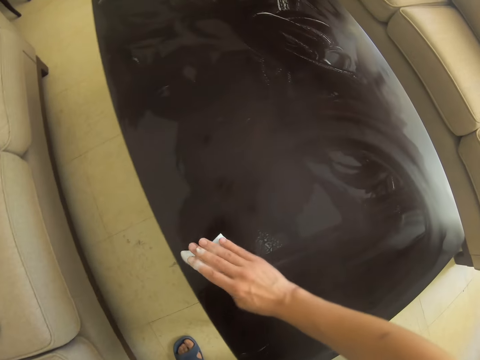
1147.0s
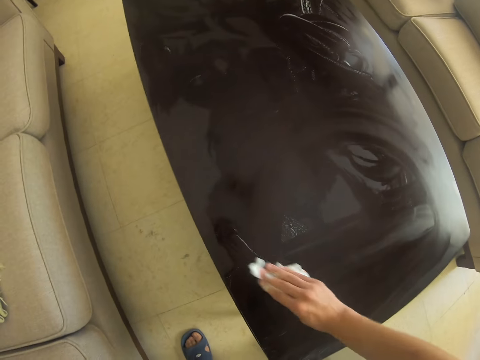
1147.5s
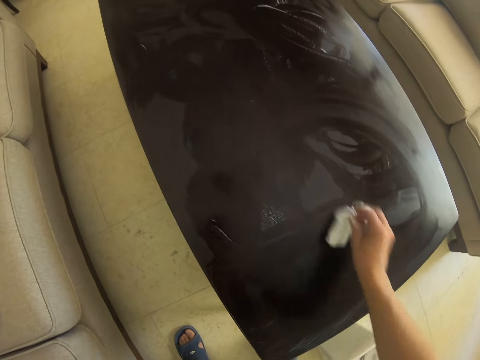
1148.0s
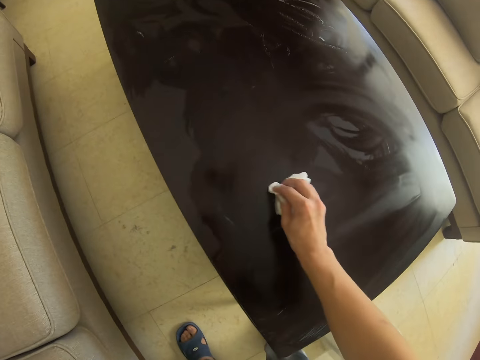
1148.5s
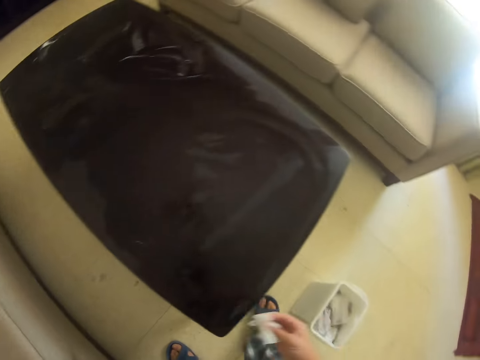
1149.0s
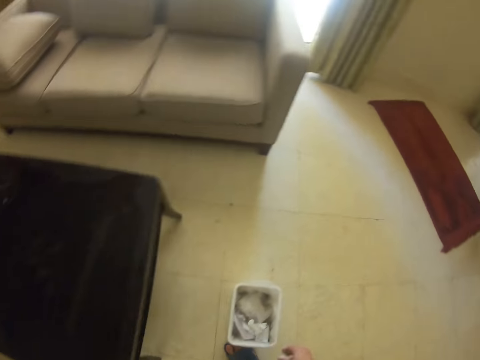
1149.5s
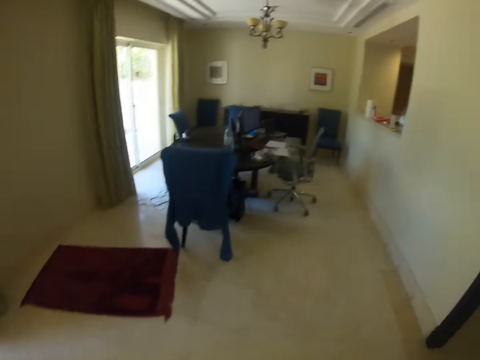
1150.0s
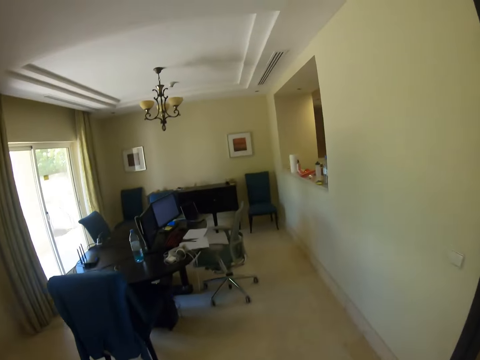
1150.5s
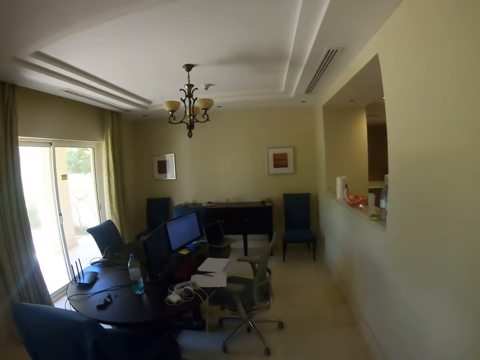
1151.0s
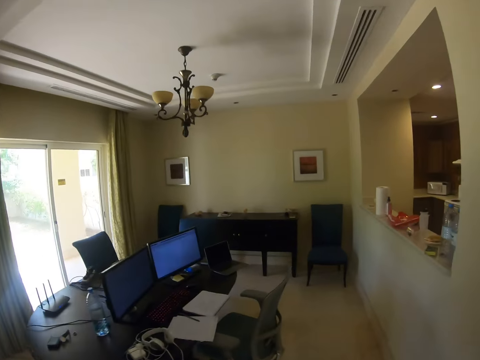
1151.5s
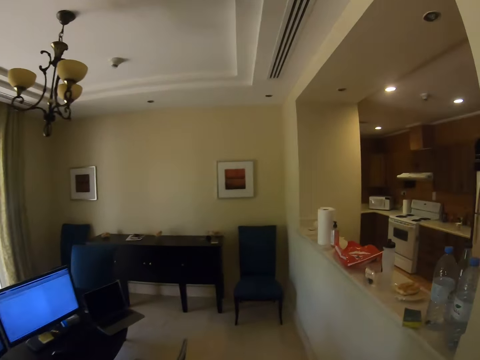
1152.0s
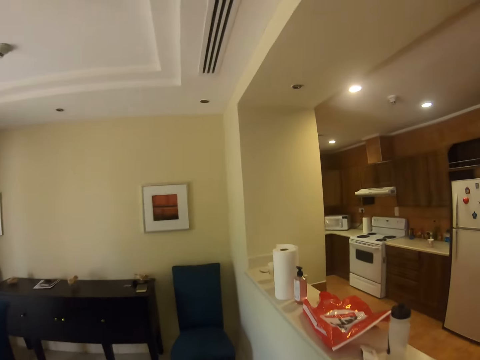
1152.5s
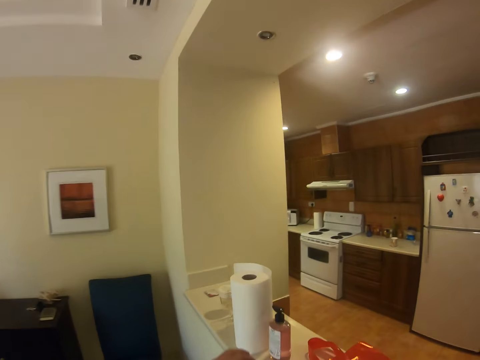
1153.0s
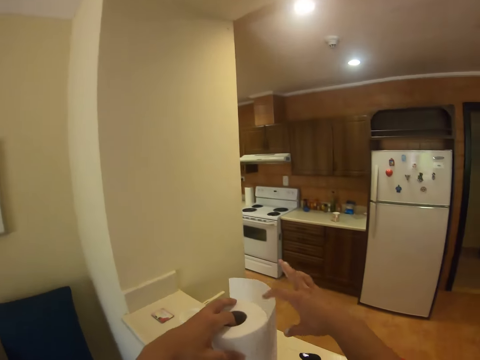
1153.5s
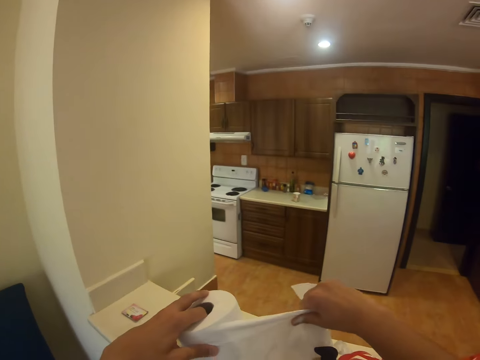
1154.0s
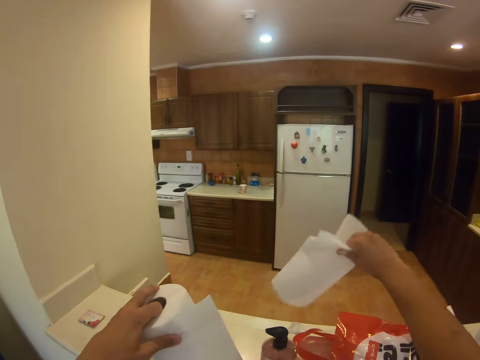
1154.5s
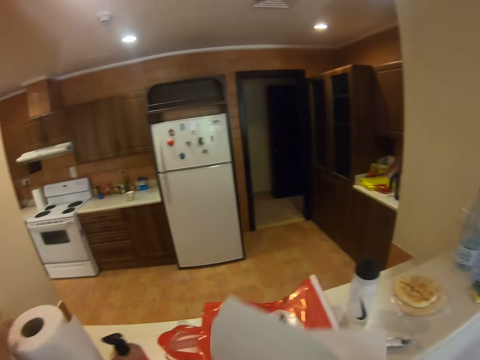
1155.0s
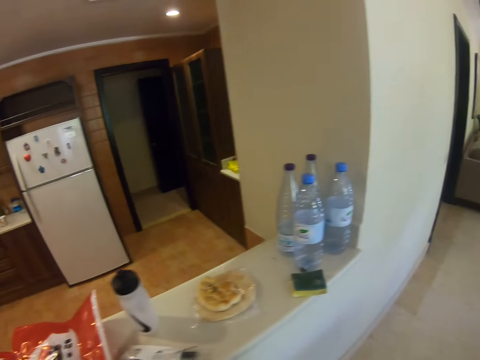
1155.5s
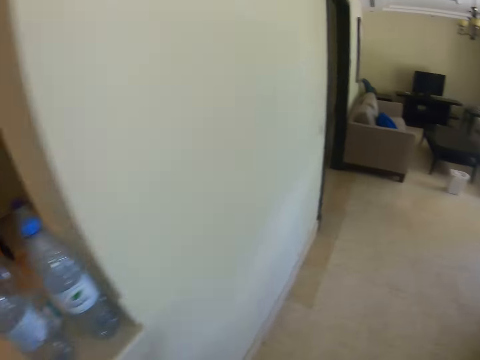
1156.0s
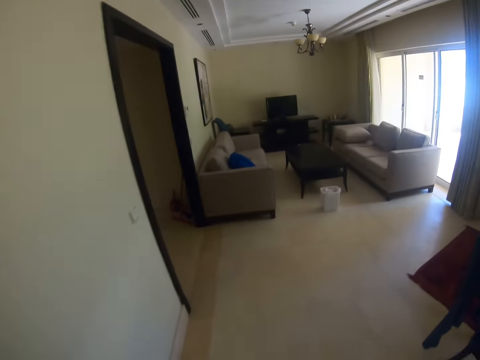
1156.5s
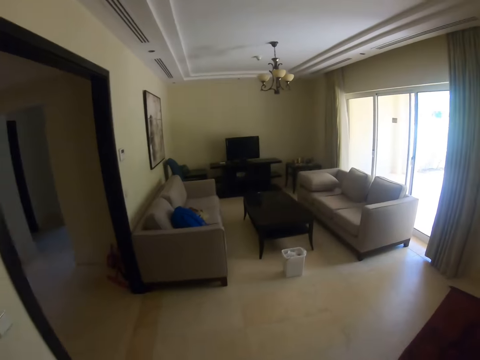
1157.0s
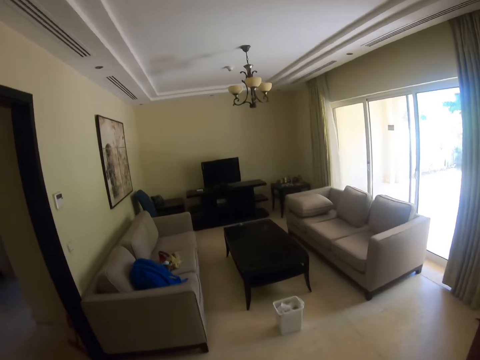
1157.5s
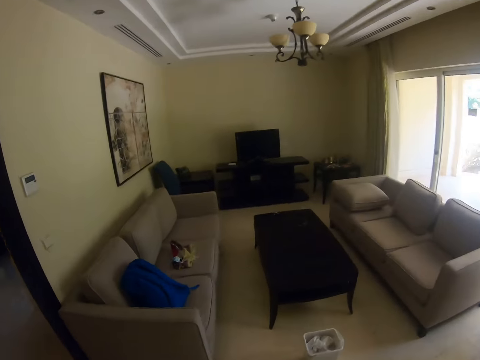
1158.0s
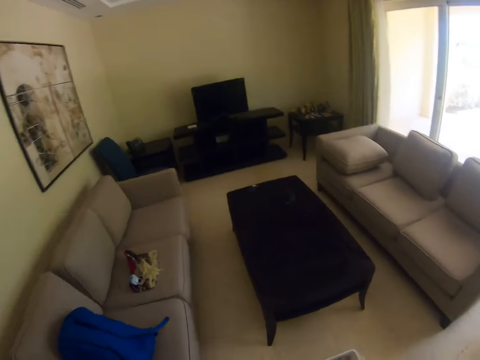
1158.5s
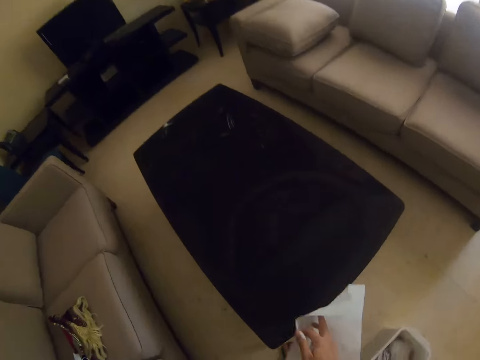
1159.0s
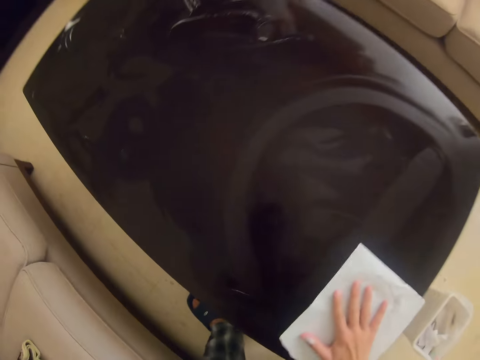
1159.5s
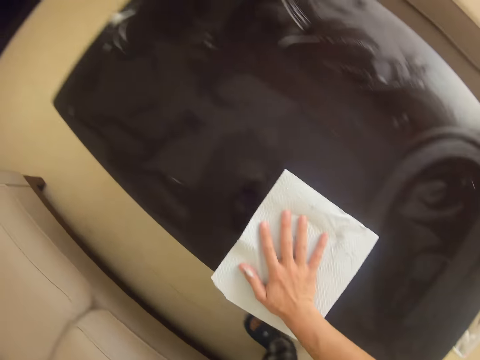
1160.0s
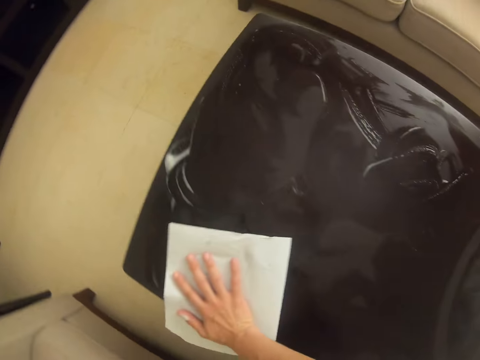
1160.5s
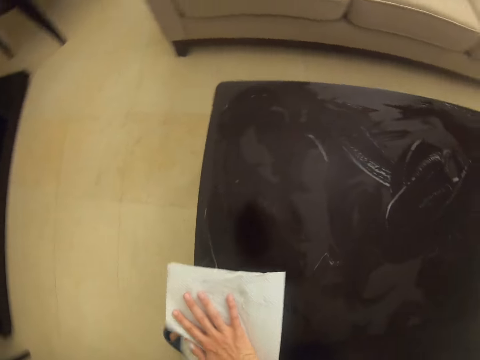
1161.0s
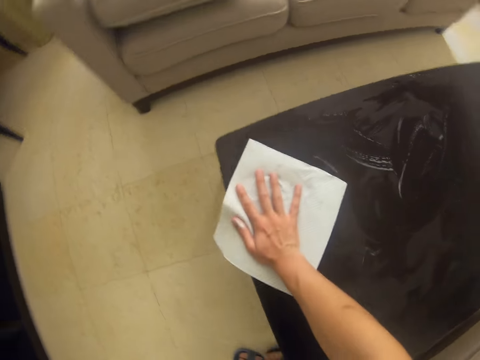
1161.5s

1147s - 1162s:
The camera wearer throws the paper towel on the container. They turn to the side. They walk around the house. They cut another piece of paper towel or kitchen tissue. They hold the kitchen tissue. They hold the kitchen tissue again. They walk towards the sitting room. They wipe the table with the paper towel.

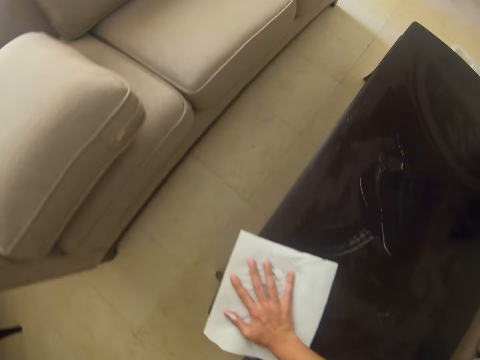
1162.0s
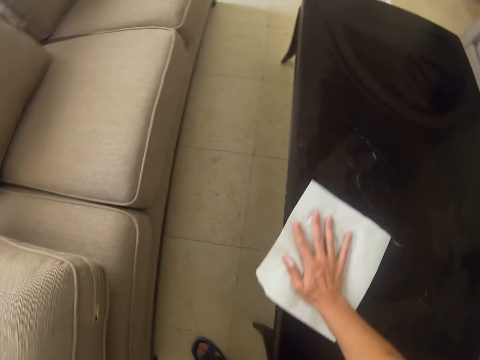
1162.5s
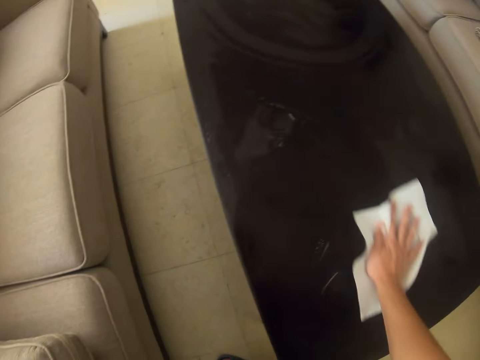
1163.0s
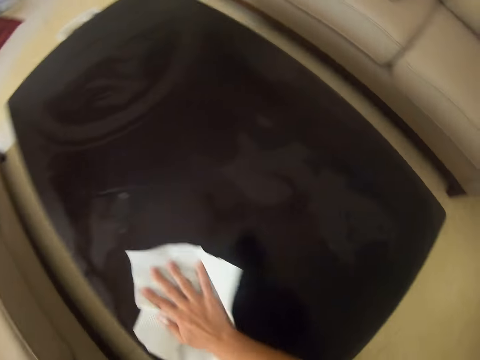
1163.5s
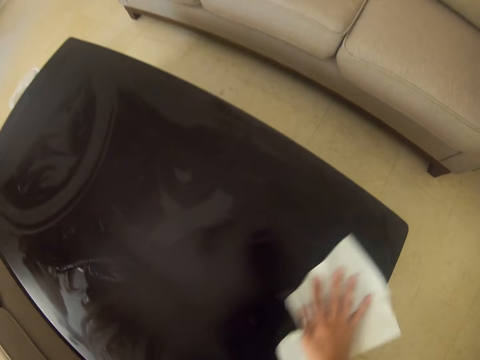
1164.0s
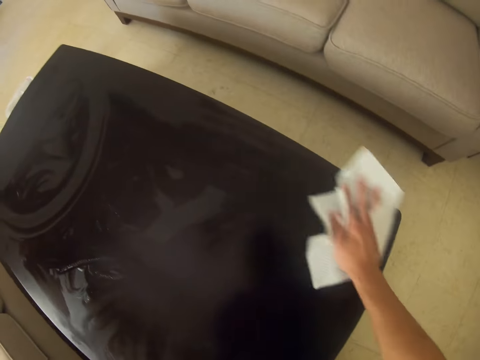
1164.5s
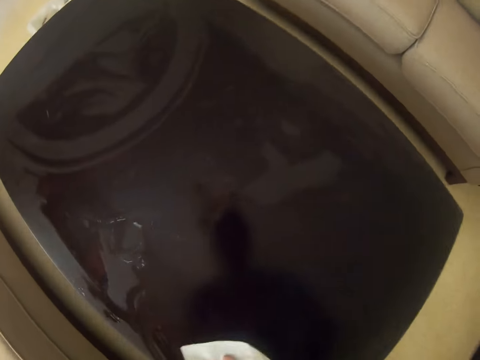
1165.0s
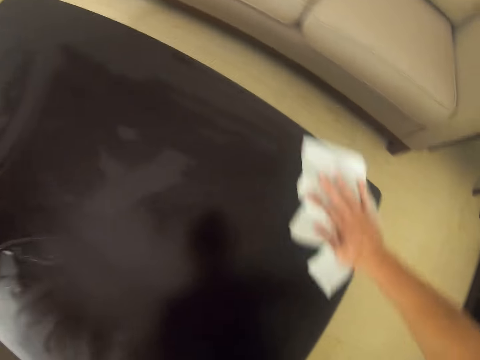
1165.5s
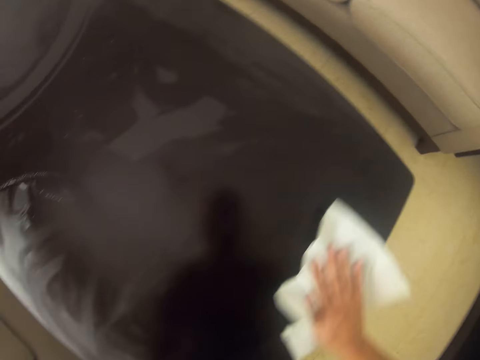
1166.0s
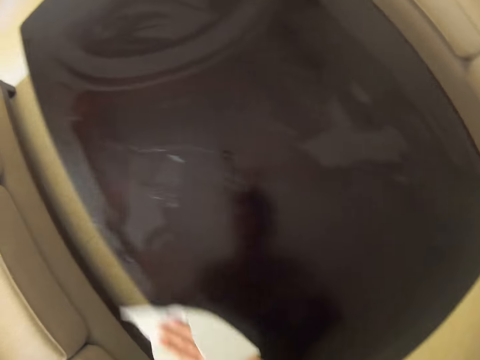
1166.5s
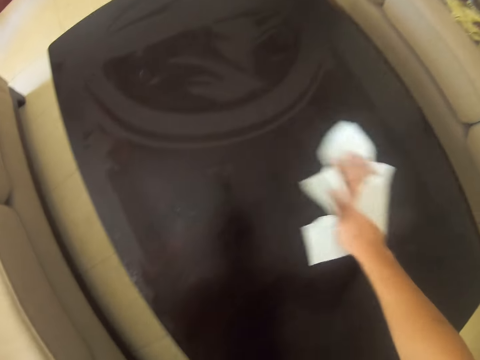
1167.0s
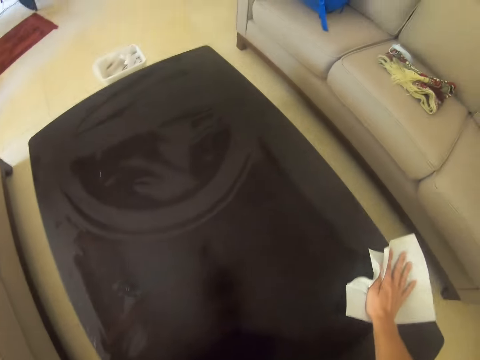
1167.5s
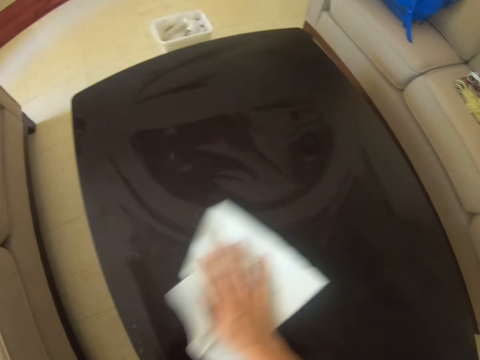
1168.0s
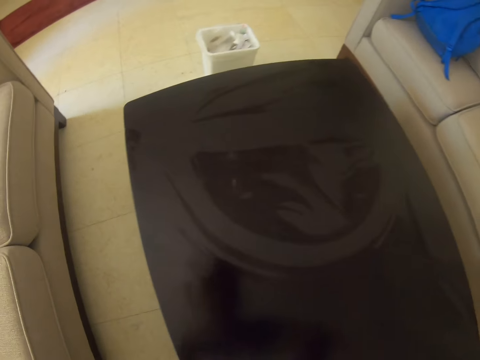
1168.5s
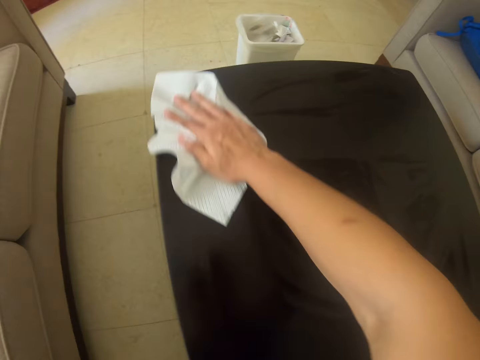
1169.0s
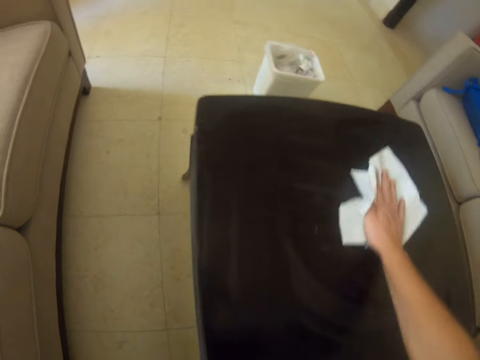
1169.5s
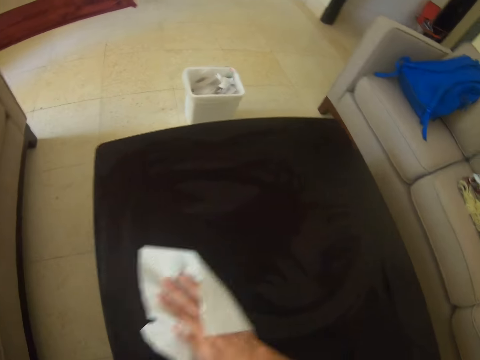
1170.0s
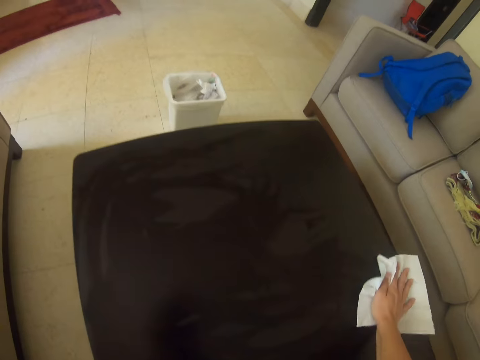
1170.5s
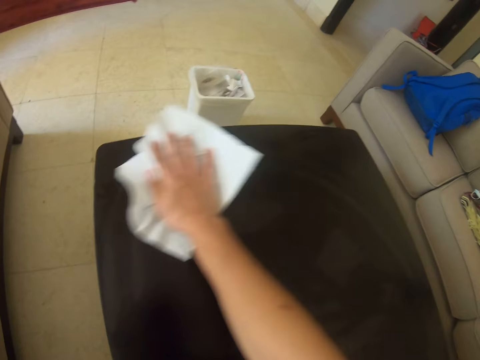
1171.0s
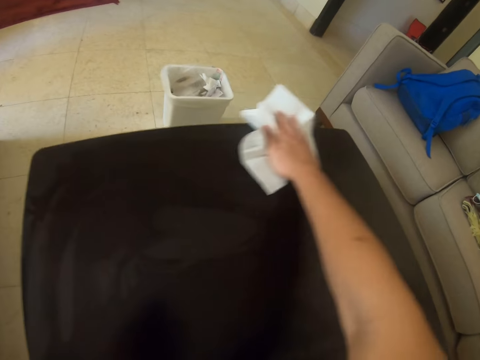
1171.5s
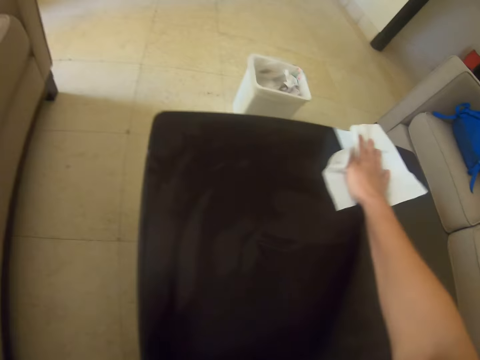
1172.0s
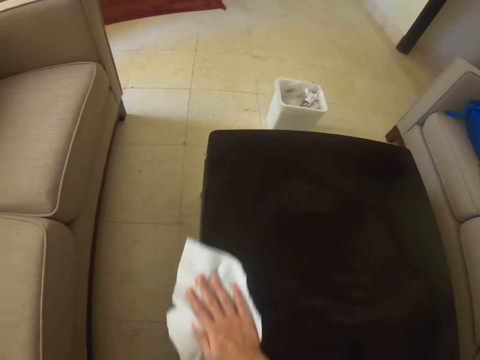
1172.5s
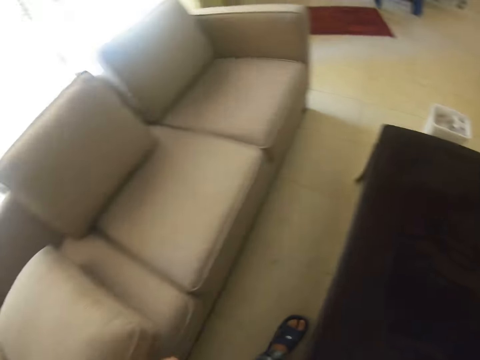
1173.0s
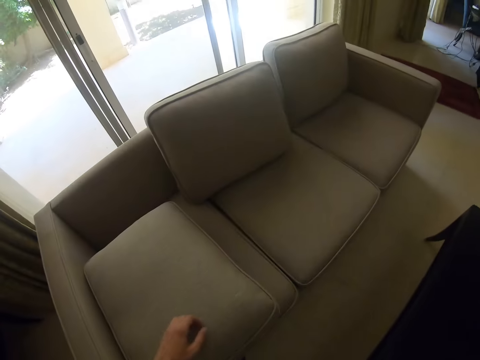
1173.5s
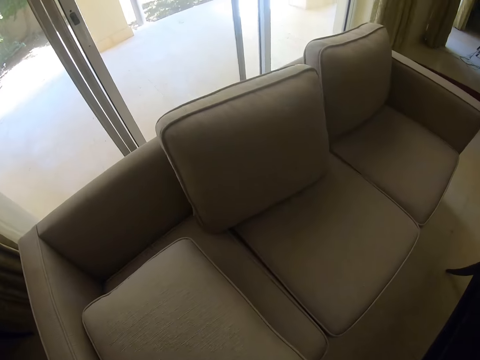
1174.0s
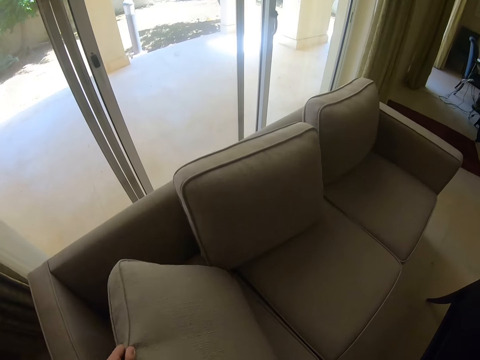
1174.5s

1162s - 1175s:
The camera wearer turns to the side. They wipe the table with a serviette. They turn to the side. They wipe the table with the serviette. They turn to the side.
